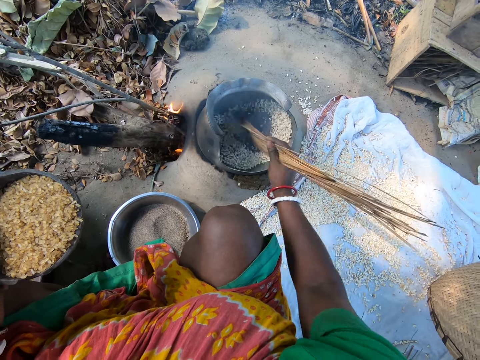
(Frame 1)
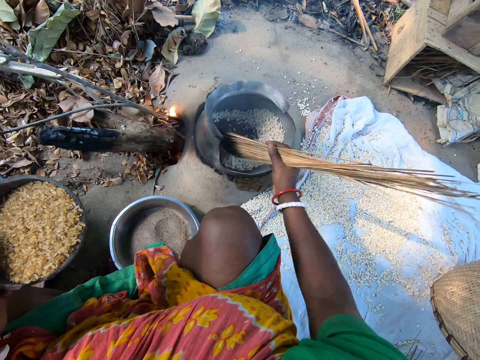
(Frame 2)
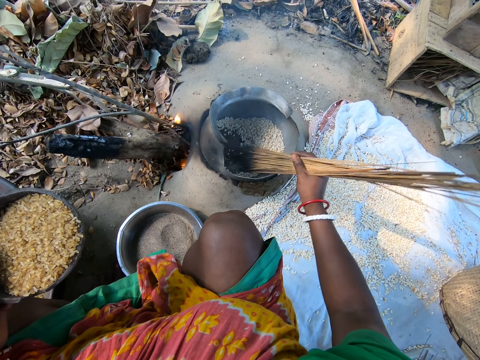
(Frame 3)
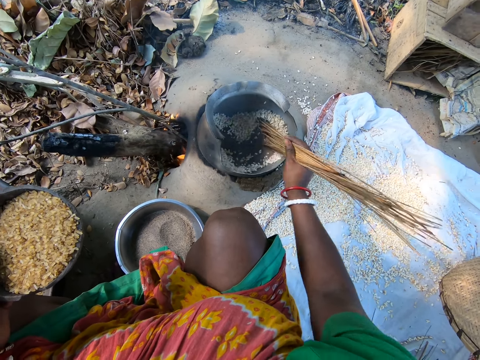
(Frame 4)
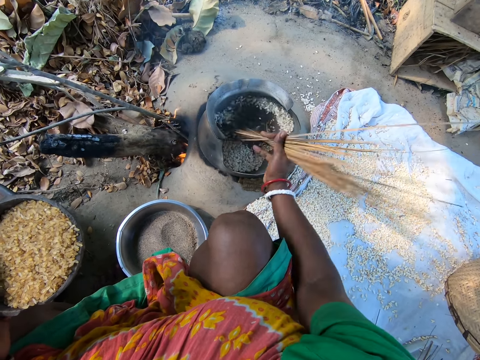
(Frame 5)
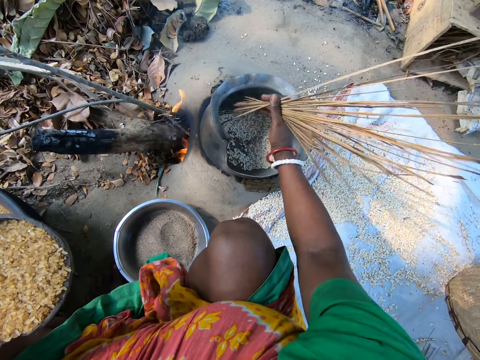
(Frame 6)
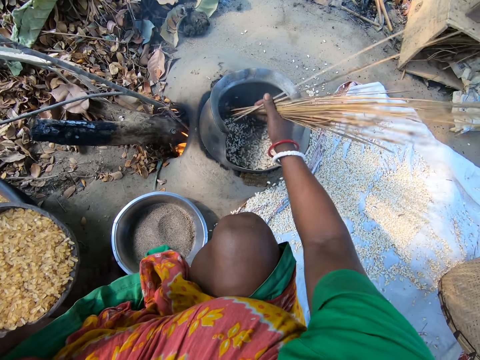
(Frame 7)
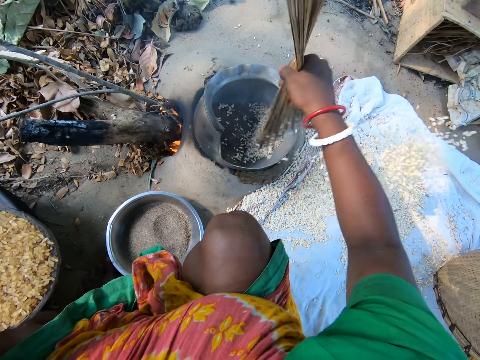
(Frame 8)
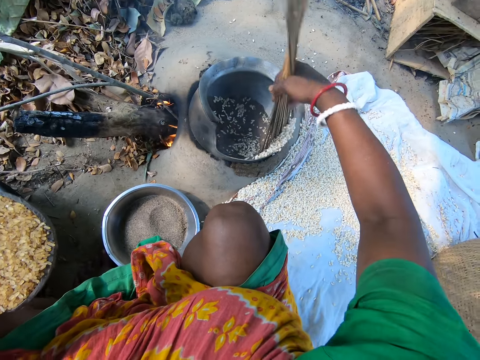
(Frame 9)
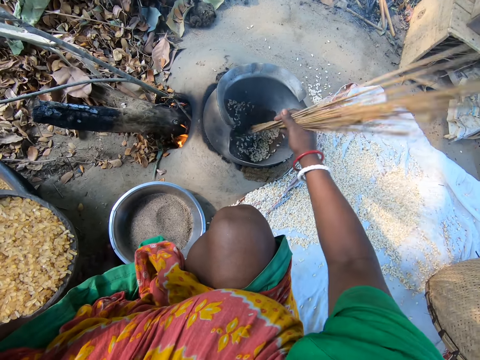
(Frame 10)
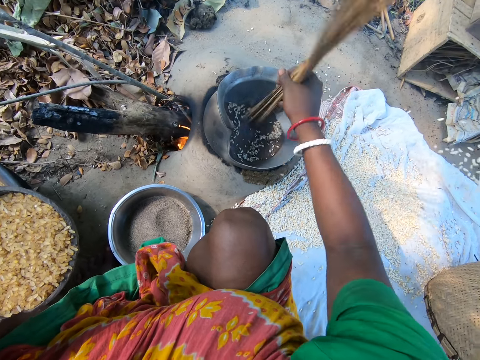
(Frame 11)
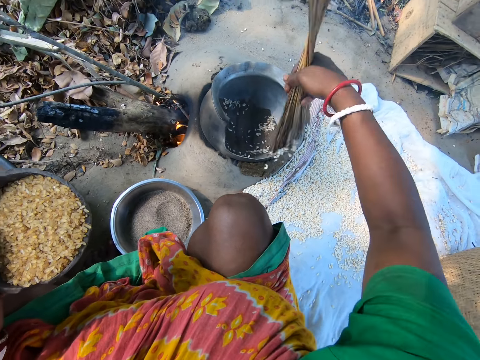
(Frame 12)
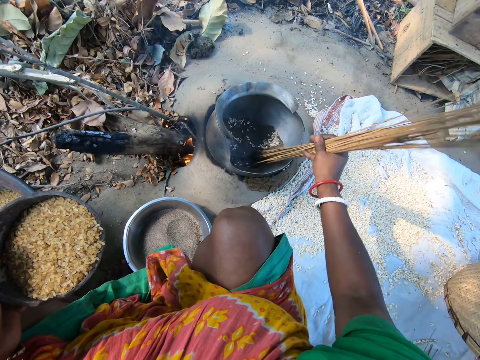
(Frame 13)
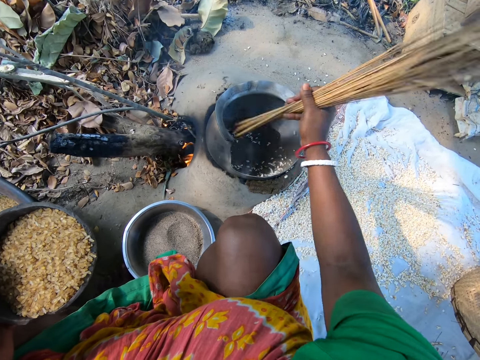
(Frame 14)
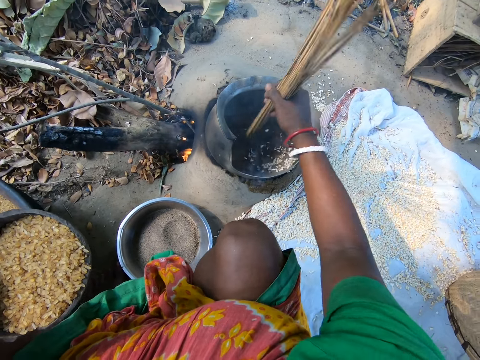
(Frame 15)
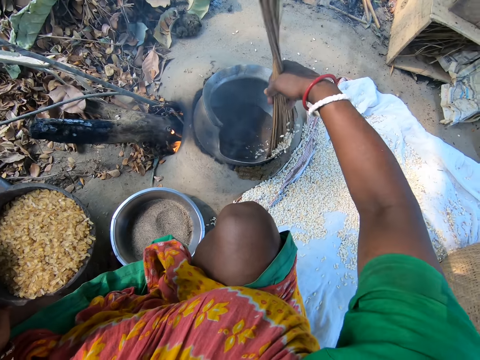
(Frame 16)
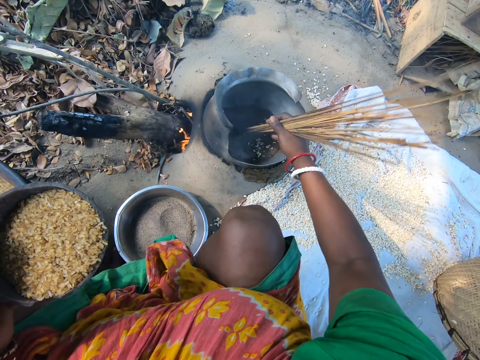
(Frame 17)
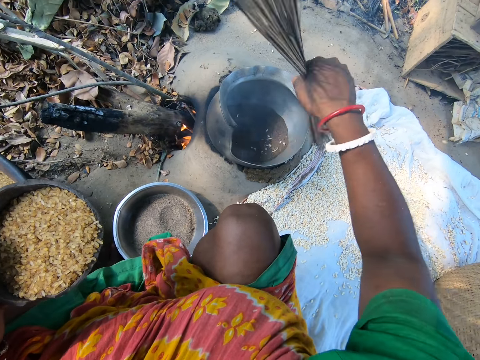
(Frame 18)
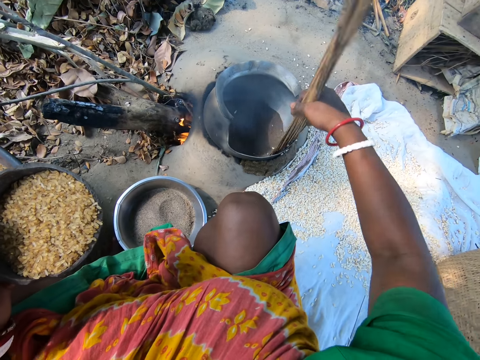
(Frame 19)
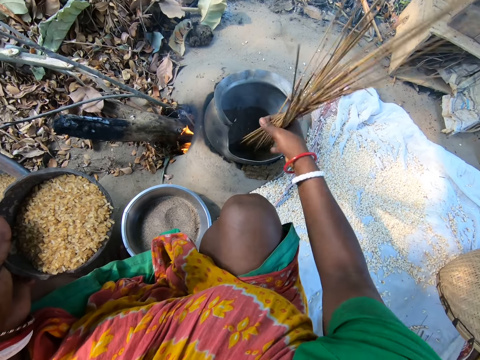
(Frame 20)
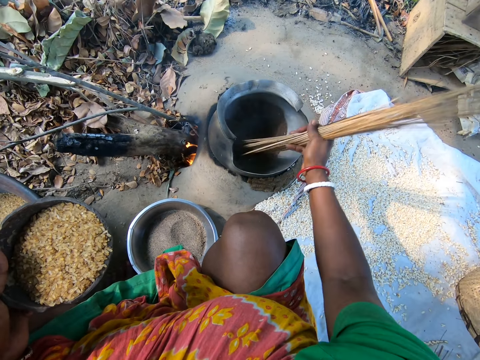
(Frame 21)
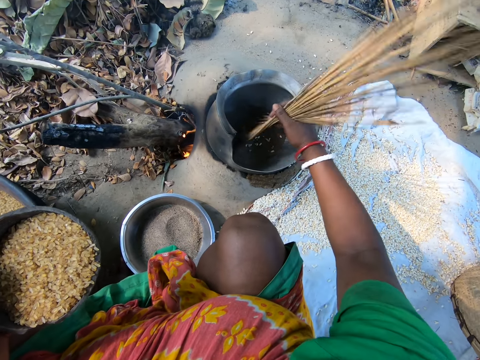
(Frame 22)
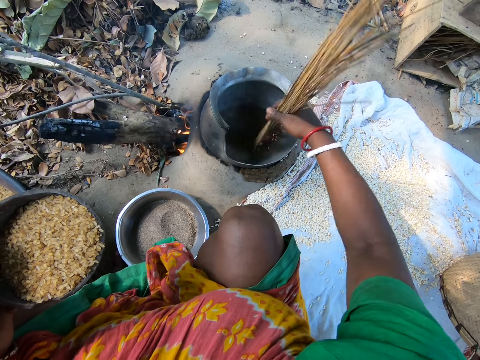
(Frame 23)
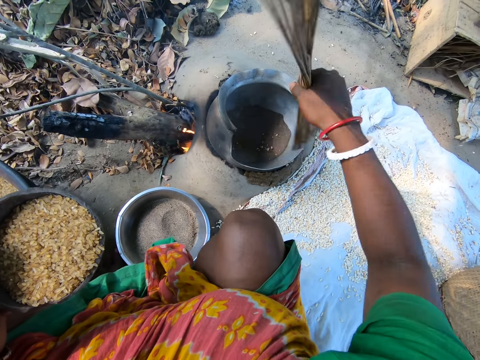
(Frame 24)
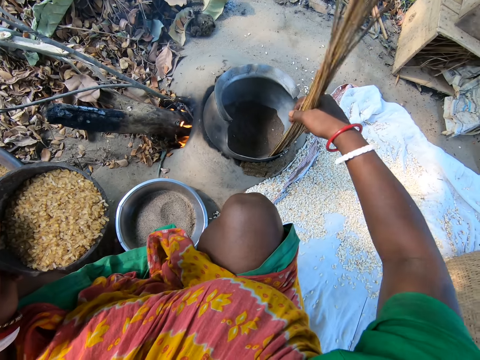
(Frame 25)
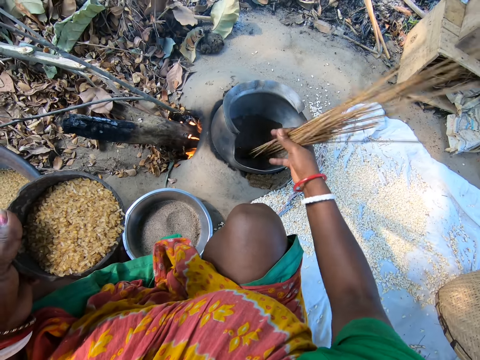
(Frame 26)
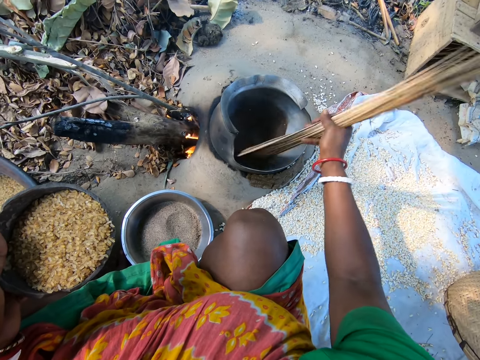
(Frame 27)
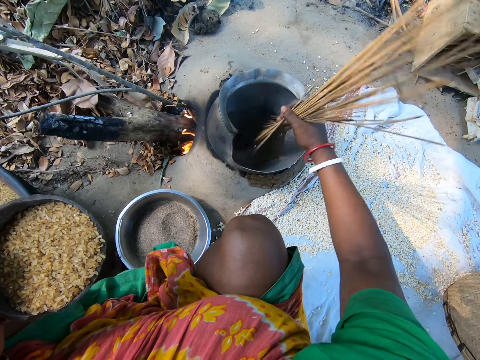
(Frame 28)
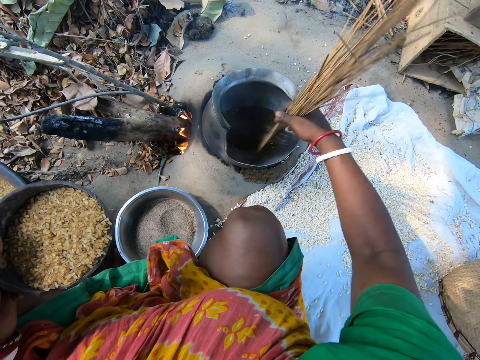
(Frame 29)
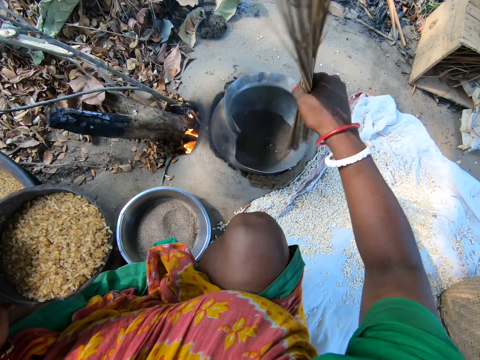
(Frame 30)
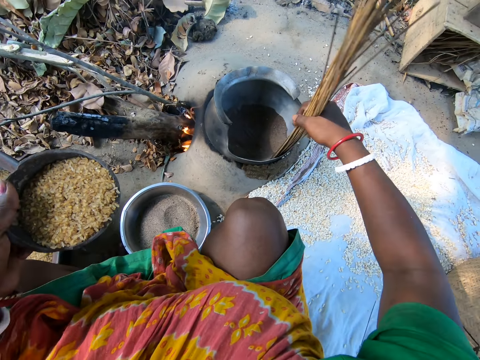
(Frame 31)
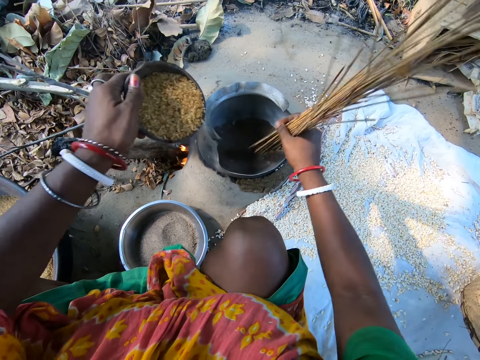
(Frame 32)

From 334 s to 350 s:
The camera wearer removes grain in a pot. They pour popcorns on a piece of cloth on the ground. They roast ash in the pot with sticks. They pour the popcorns on the piece of cloth on the ground. They roast the ash in the pot with the sticks. They pour the popcorns on the piece of cloth on the ground. They roast the ash in the pot with the sticks. They pour the popcorns on the piece of cloth on the ground.

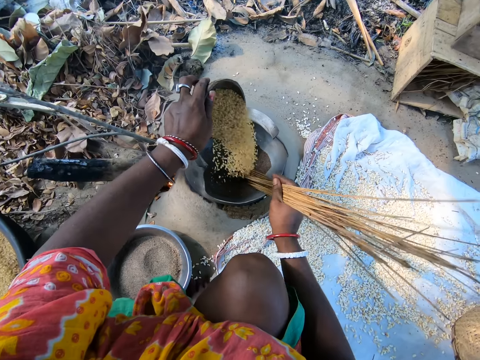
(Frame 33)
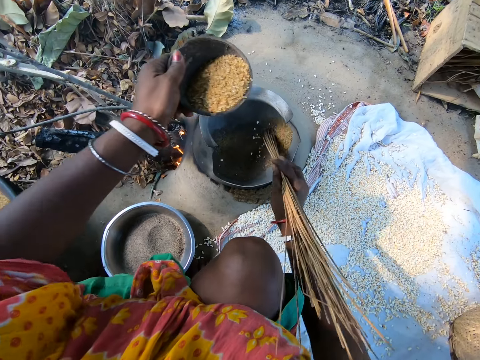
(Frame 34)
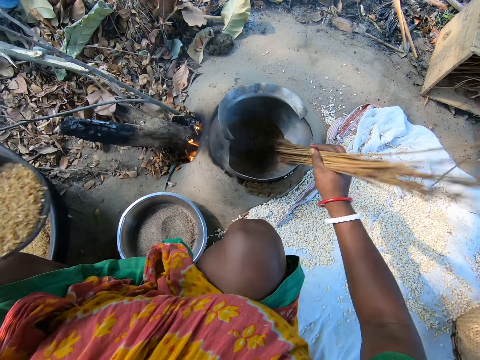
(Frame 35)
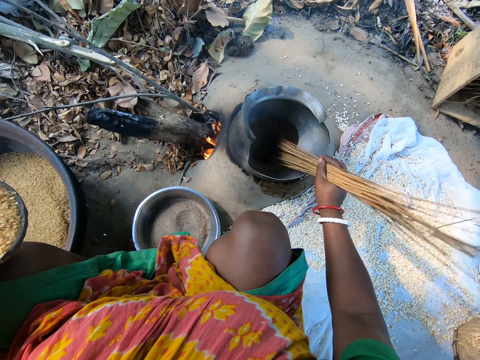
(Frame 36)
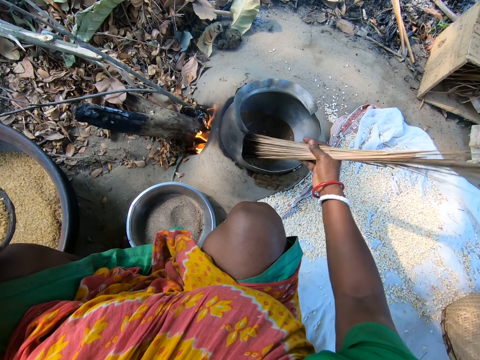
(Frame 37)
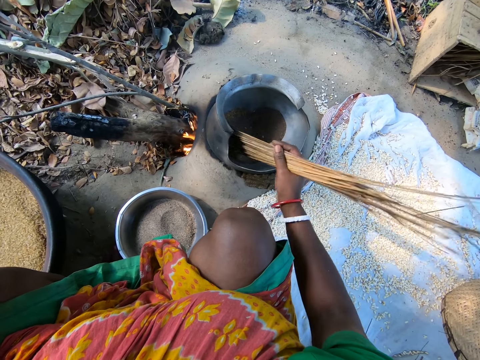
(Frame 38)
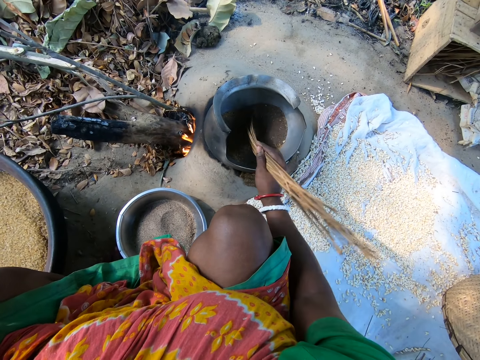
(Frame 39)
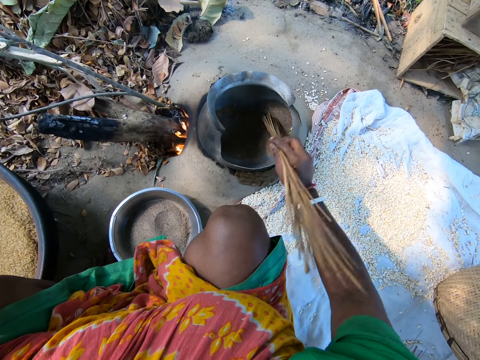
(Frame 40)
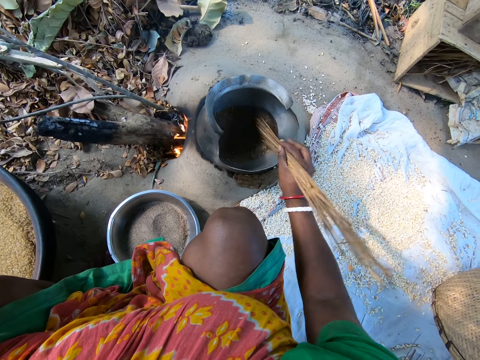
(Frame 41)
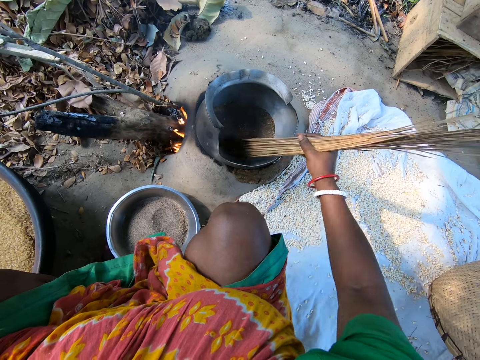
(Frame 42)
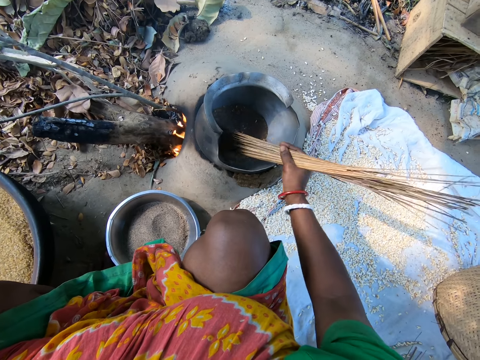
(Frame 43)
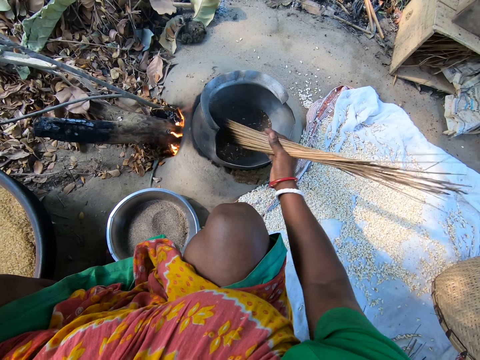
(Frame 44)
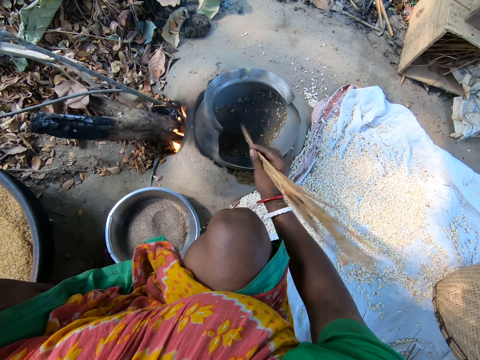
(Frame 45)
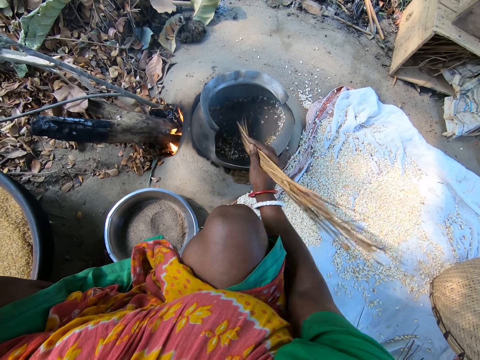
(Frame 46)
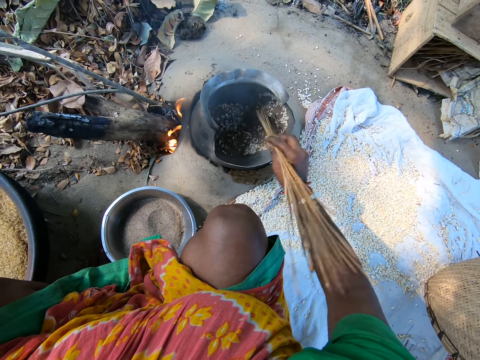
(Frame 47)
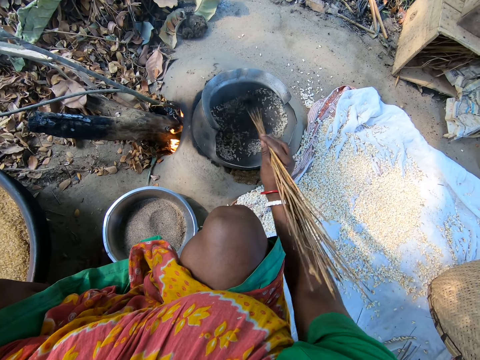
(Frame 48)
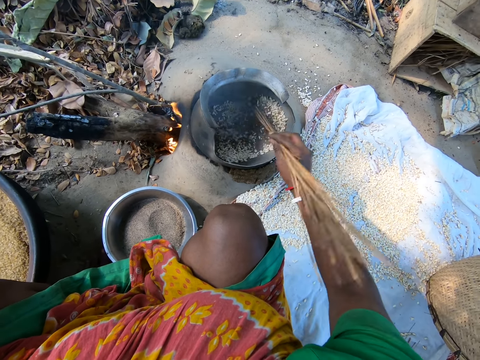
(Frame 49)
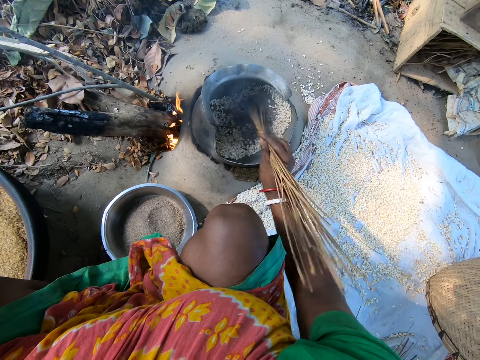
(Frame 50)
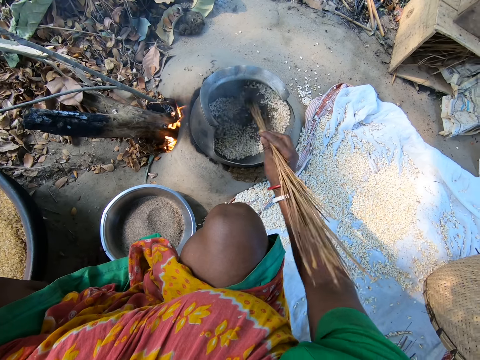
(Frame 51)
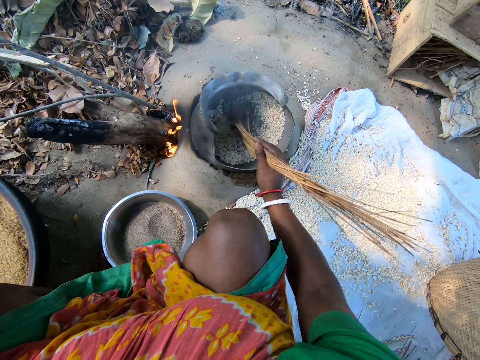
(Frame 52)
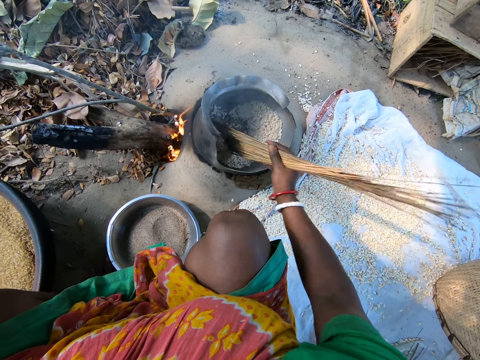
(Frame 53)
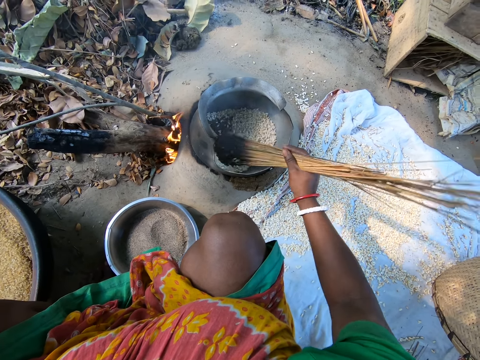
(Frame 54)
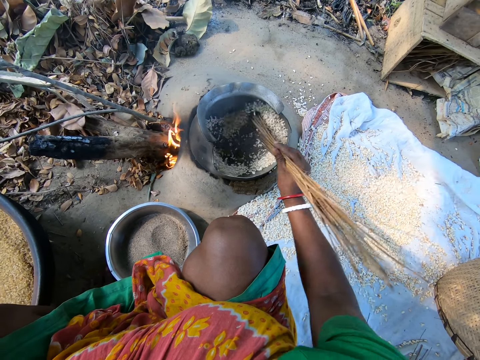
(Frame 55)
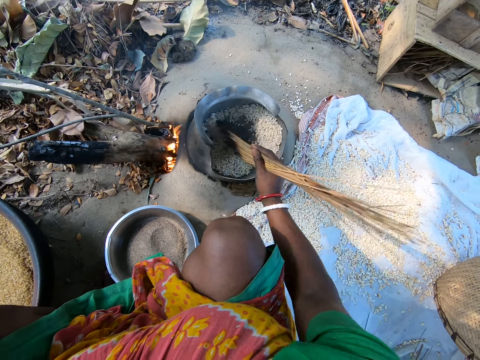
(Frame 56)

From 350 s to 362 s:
The camera wearer pours popcorns or grain on a roasted ash in a pot. They roast the popcorns with the ash in the pot. They mix the grain in the pot.
